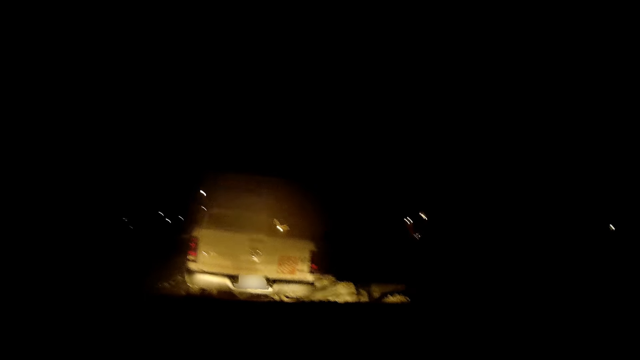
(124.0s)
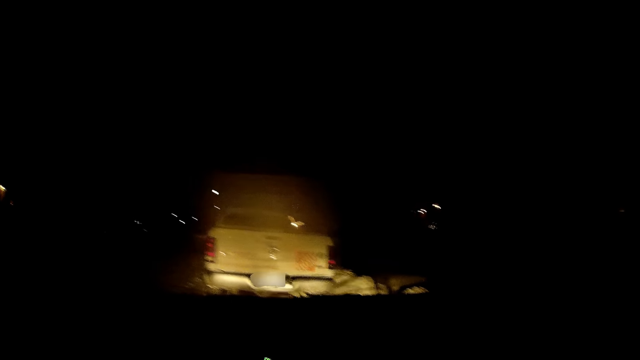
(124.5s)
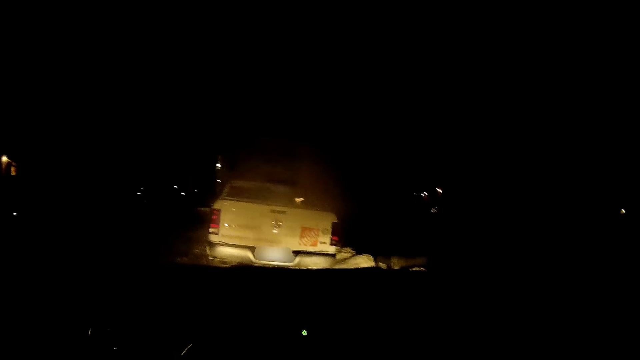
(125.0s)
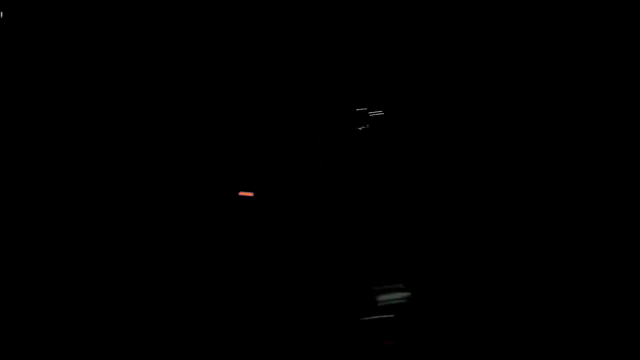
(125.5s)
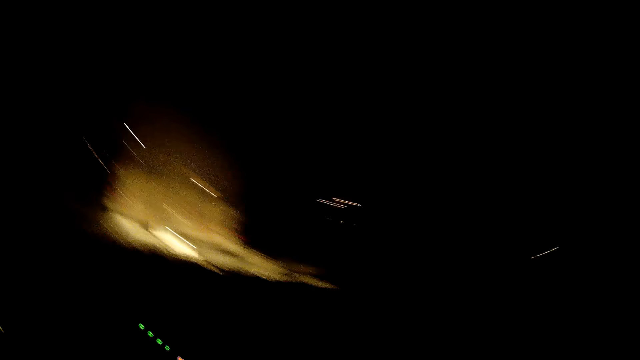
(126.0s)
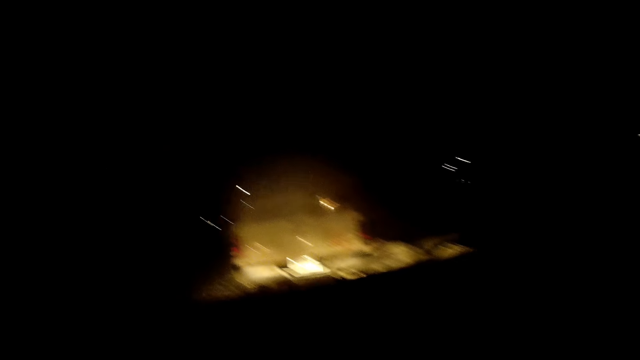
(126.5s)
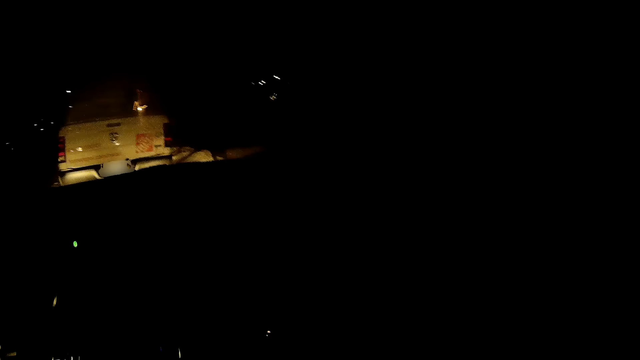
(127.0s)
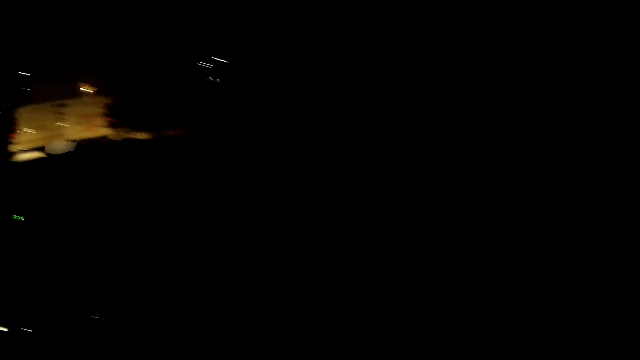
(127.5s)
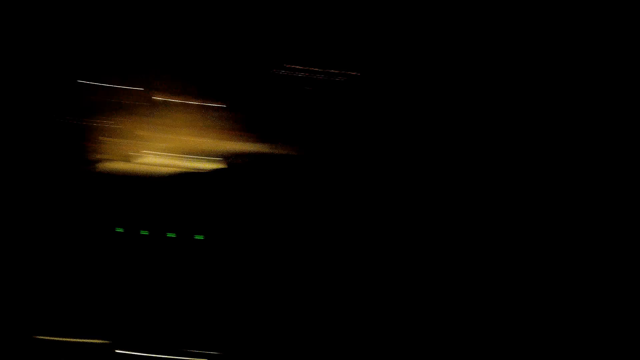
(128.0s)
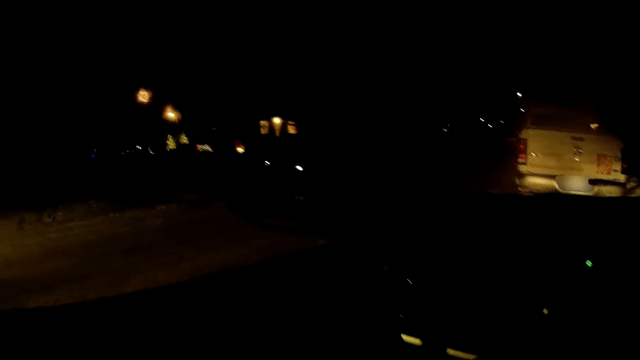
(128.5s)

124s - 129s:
The camera wearer looks around the car. He opens the door of the car with his left hand.

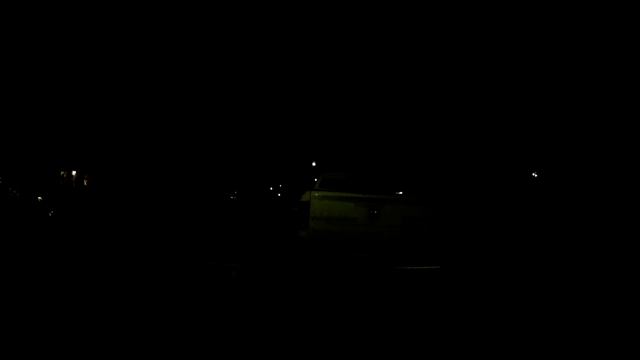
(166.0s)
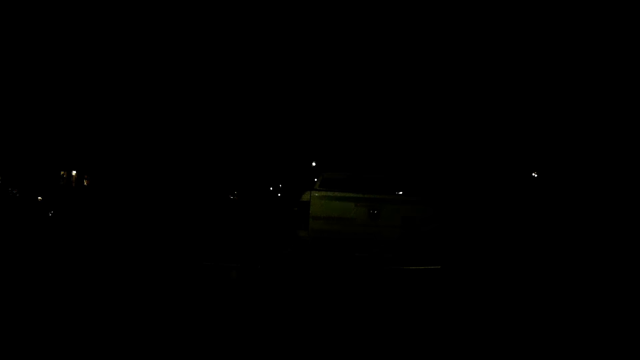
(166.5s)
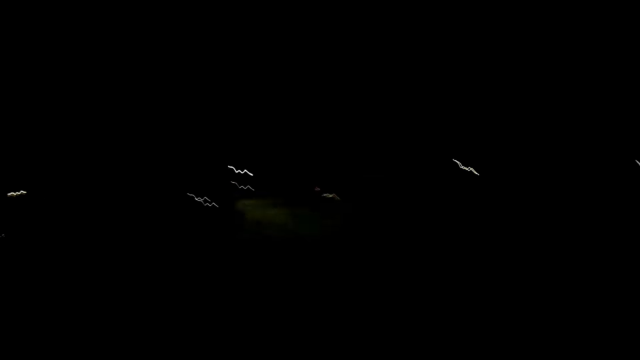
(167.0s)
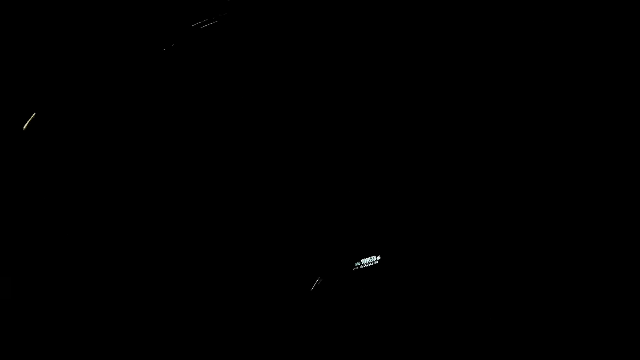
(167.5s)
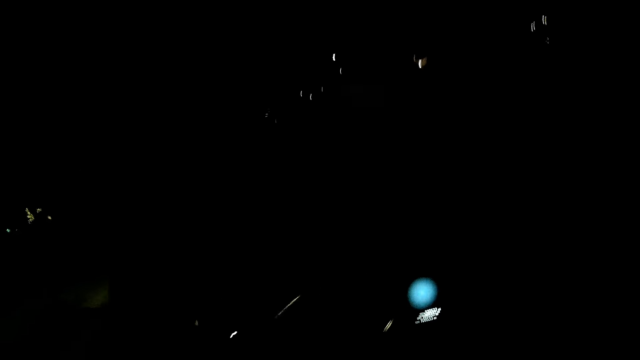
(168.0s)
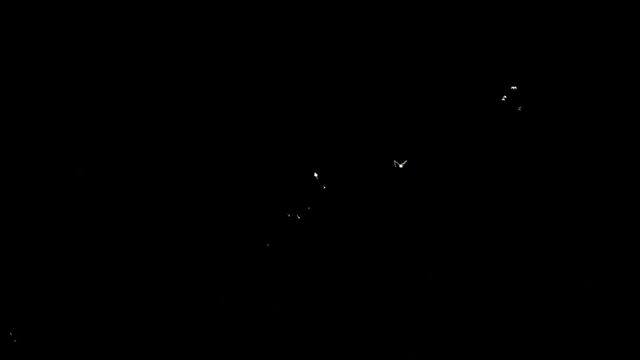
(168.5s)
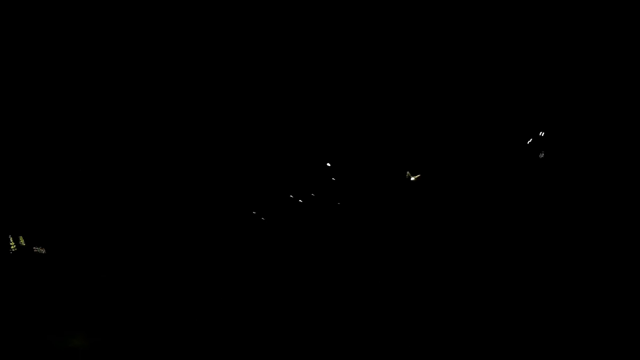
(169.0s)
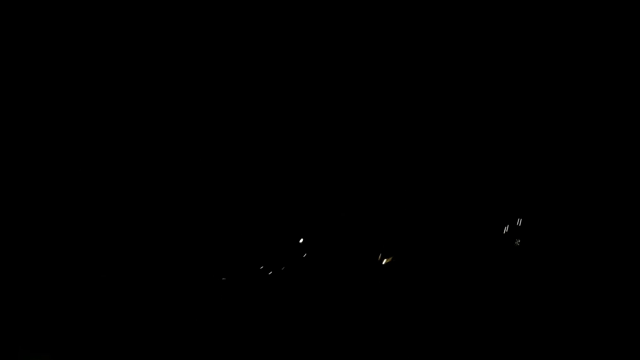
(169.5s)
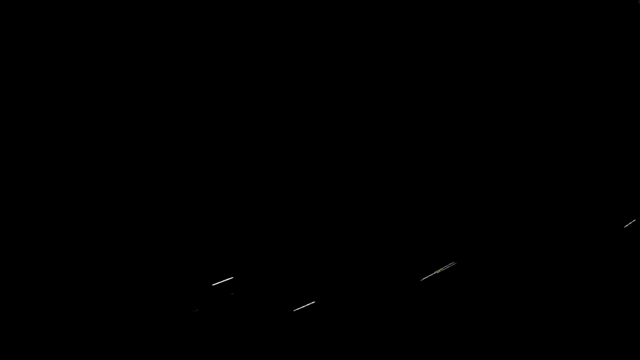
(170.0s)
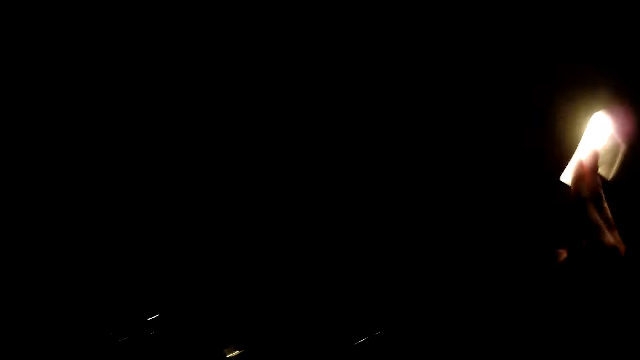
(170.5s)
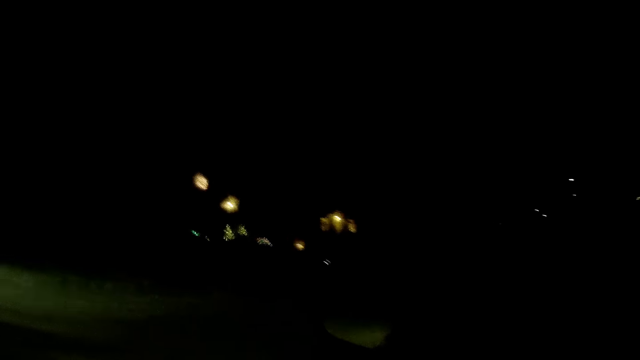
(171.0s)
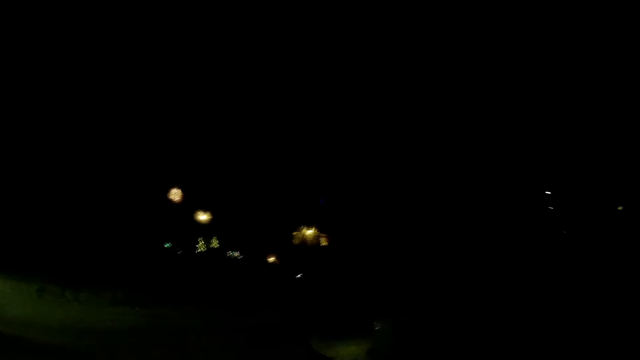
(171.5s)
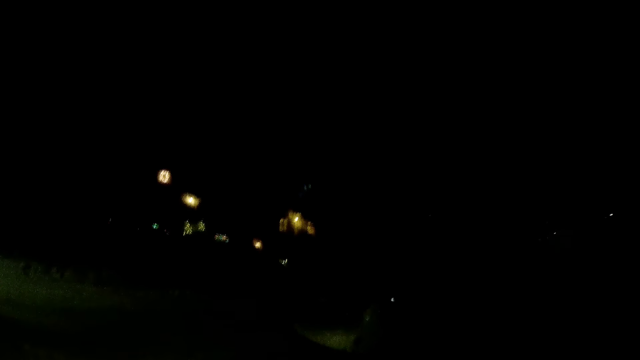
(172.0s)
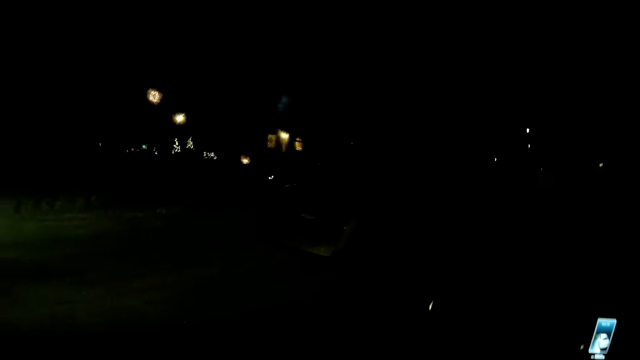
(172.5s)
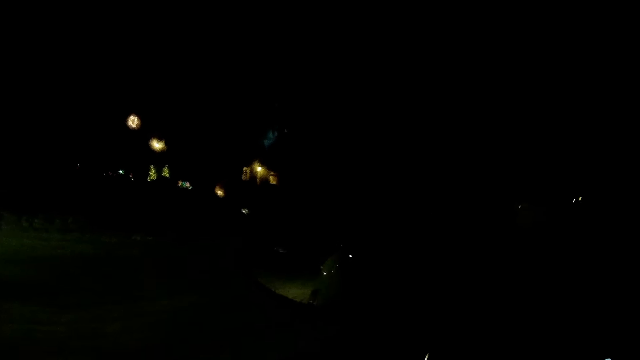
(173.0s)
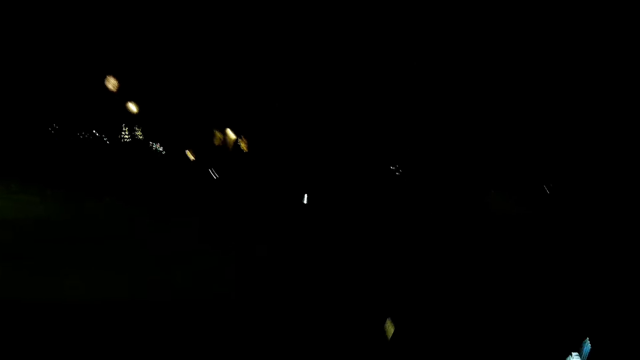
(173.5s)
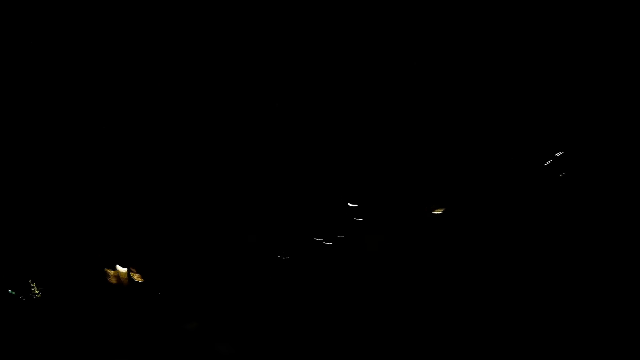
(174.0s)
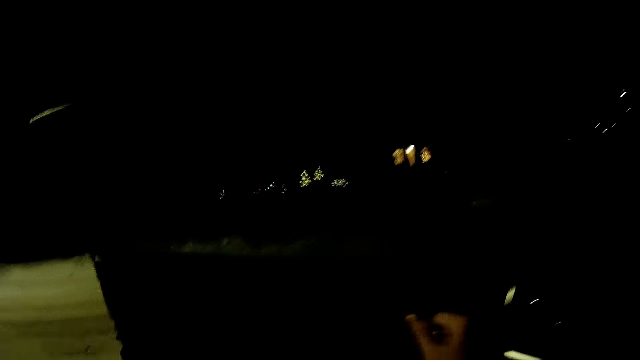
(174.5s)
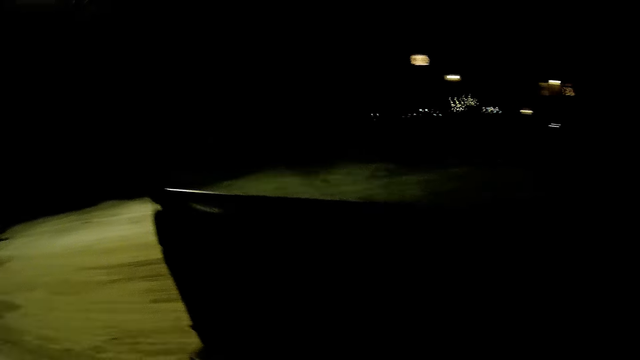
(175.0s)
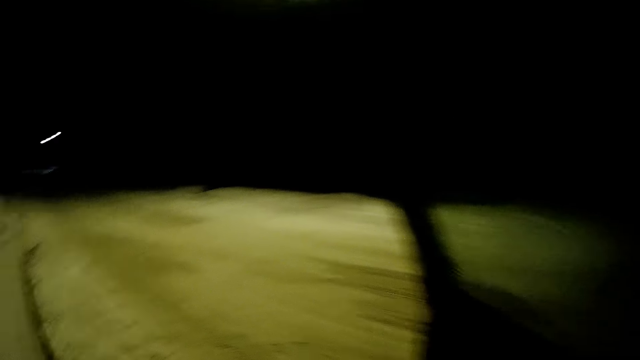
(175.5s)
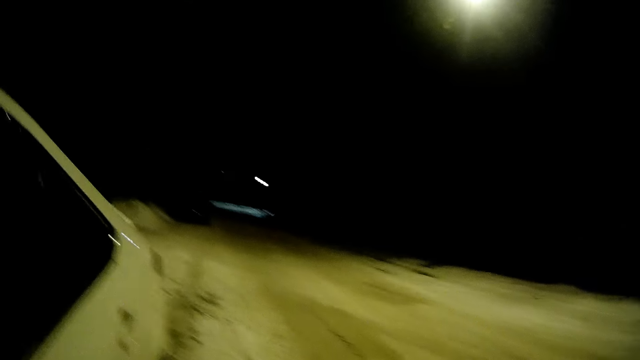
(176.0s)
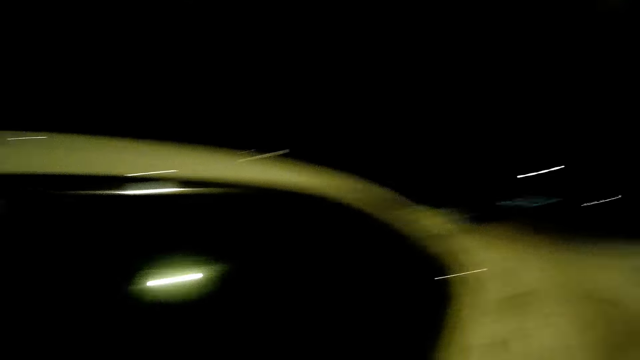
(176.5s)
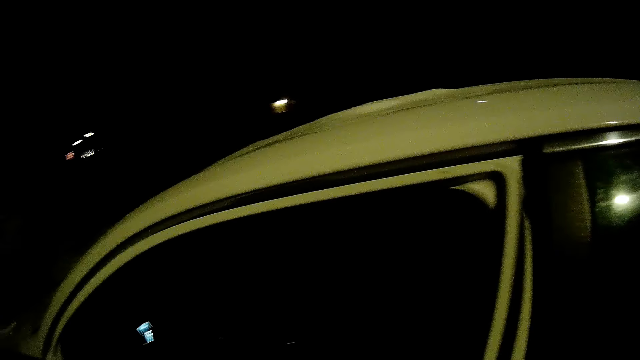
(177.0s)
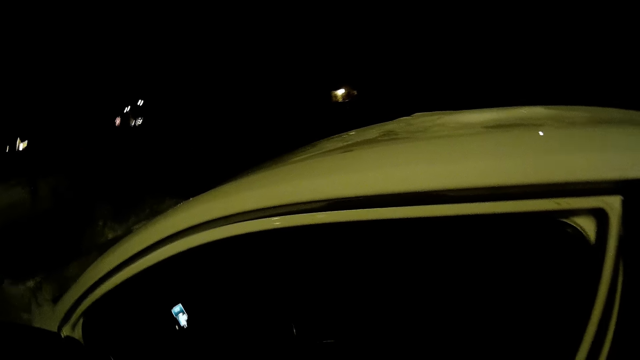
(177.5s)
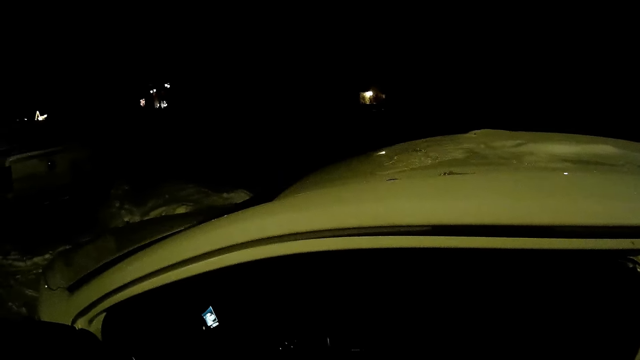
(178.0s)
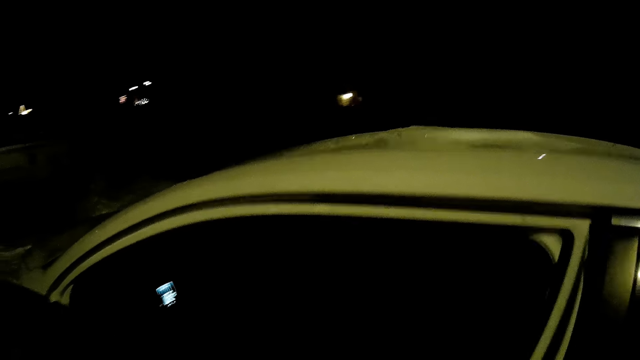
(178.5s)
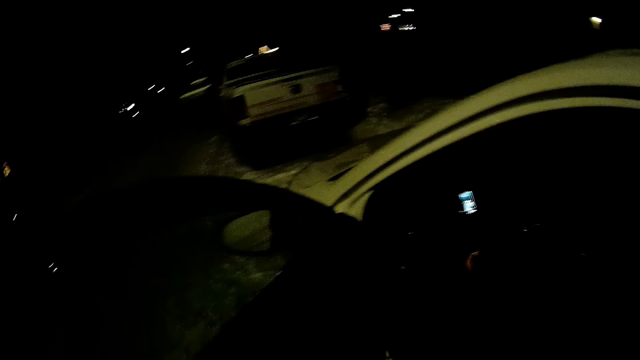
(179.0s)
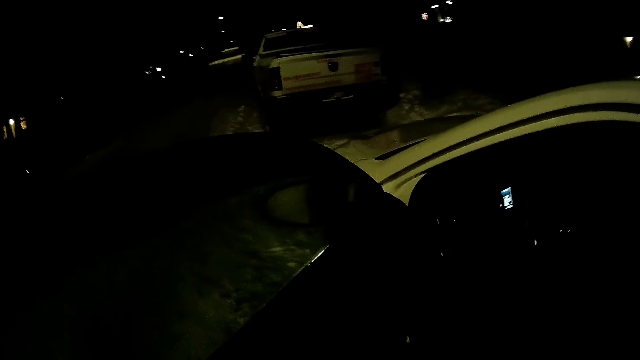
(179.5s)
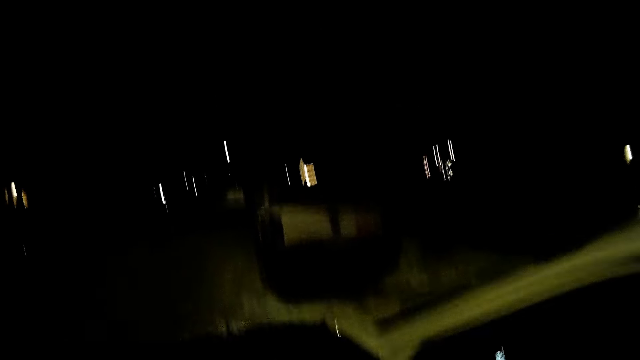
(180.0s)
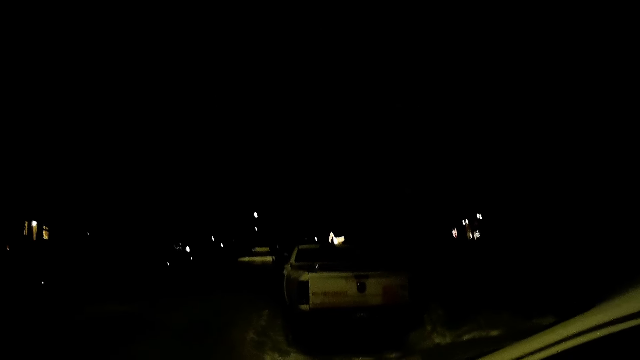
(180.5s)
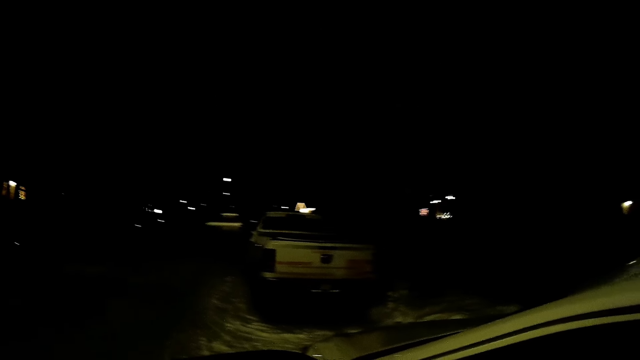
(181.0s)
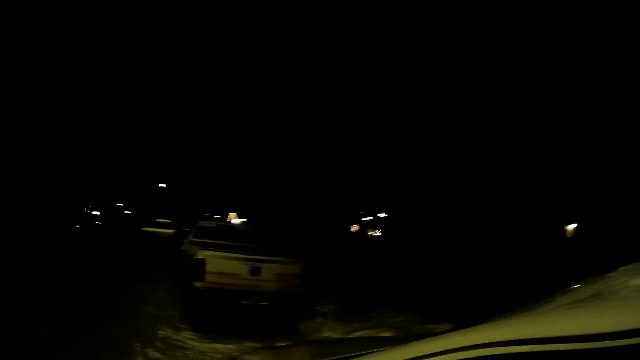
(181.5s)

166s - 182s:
The camera wearer looks around the car. He opens the door of the car with his left hand. He gets out of the car. He looks around. He closes the door of the car with his left hand.
